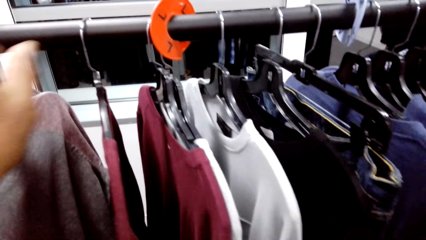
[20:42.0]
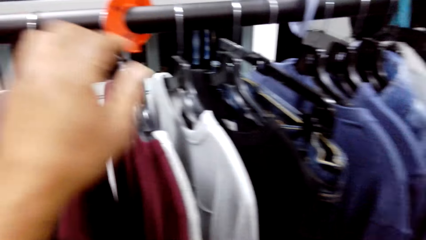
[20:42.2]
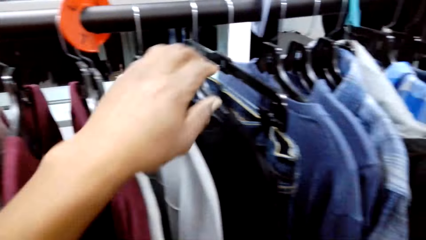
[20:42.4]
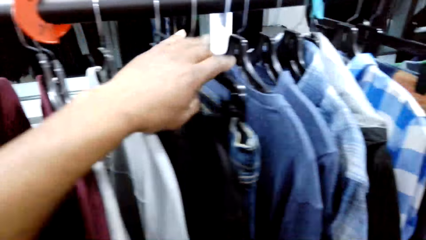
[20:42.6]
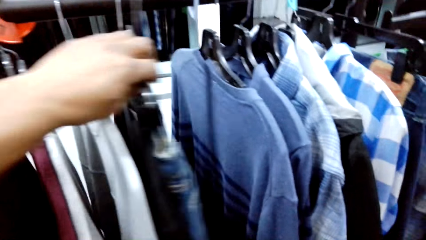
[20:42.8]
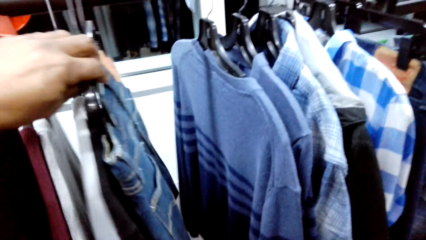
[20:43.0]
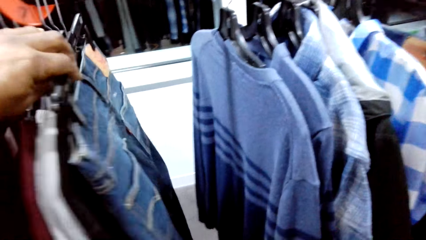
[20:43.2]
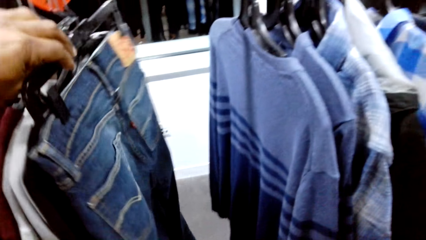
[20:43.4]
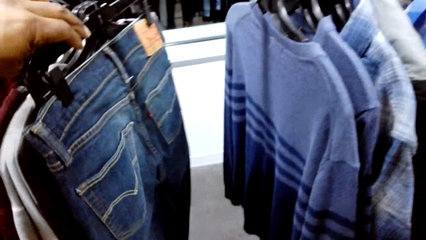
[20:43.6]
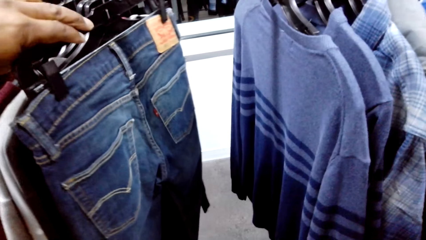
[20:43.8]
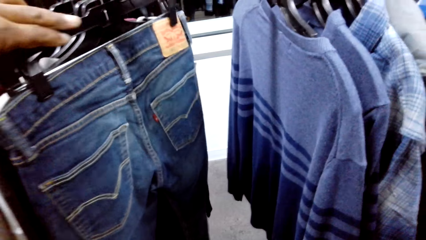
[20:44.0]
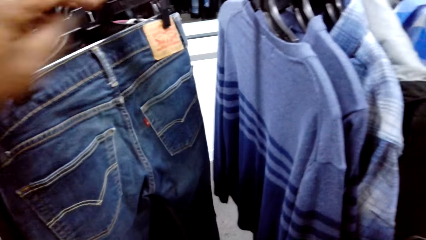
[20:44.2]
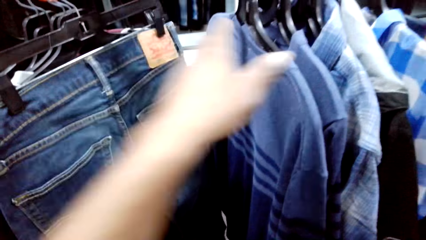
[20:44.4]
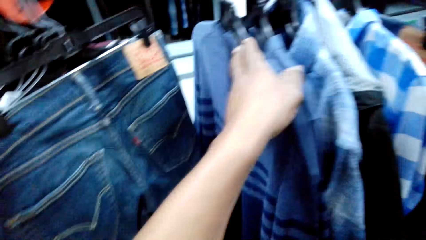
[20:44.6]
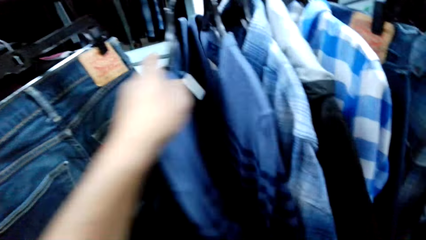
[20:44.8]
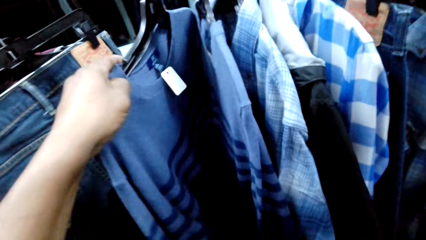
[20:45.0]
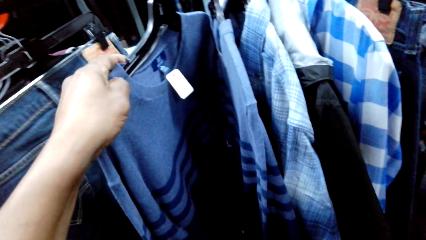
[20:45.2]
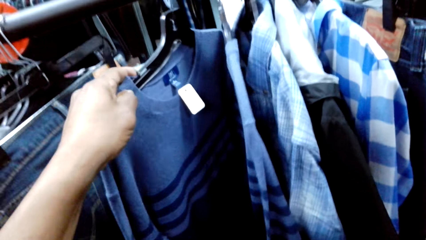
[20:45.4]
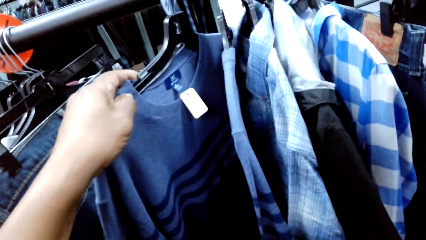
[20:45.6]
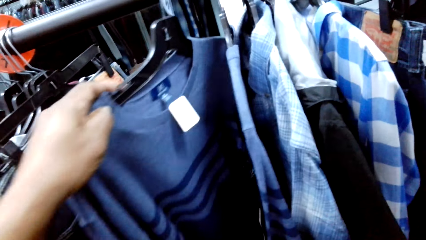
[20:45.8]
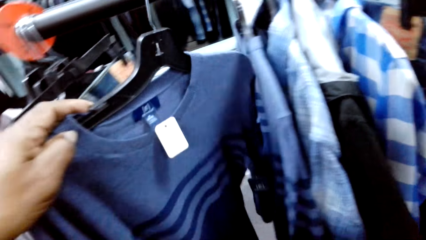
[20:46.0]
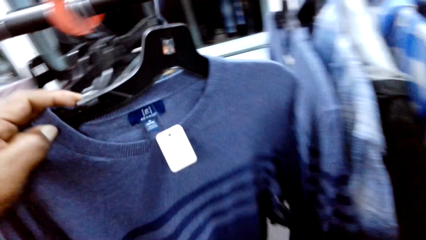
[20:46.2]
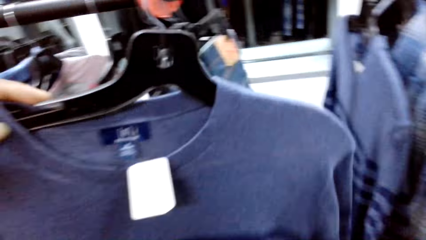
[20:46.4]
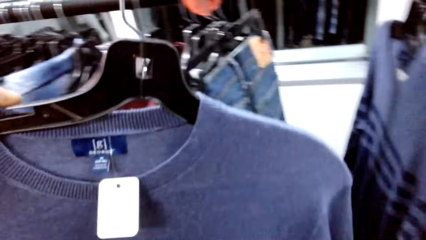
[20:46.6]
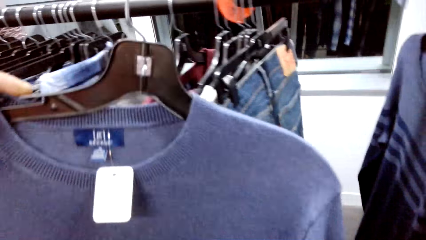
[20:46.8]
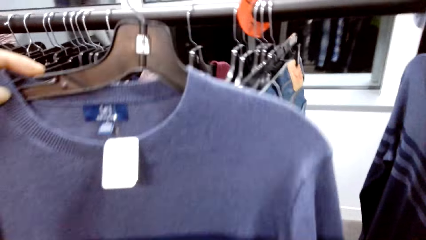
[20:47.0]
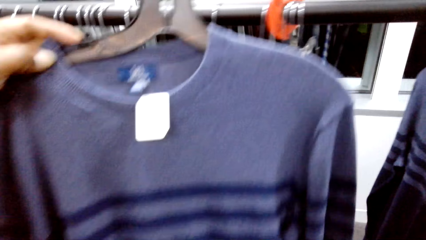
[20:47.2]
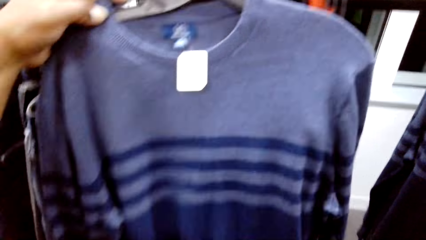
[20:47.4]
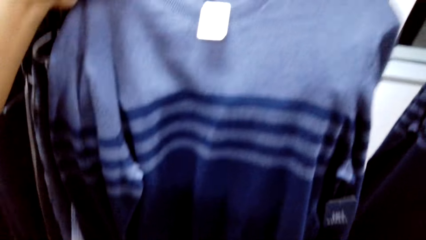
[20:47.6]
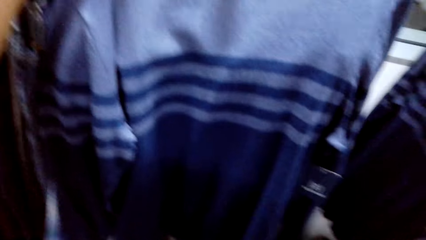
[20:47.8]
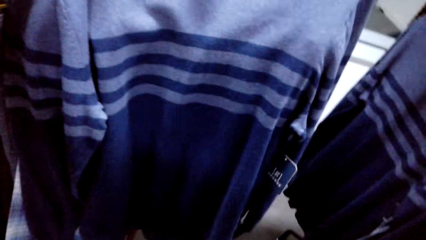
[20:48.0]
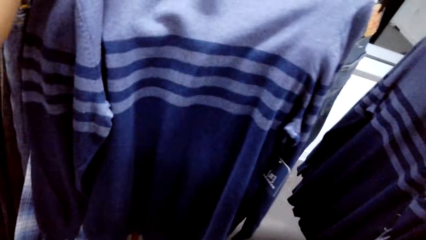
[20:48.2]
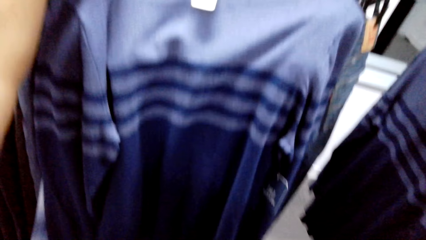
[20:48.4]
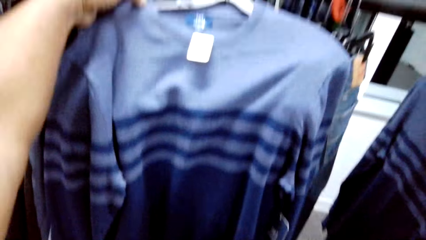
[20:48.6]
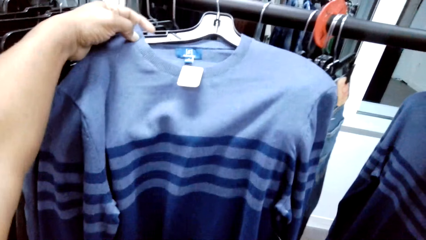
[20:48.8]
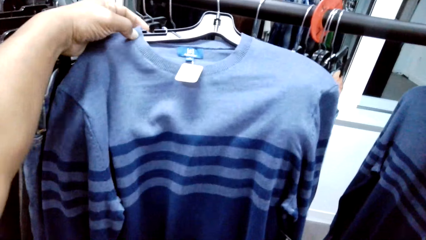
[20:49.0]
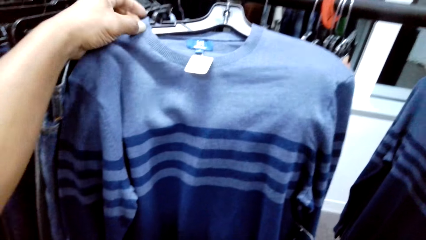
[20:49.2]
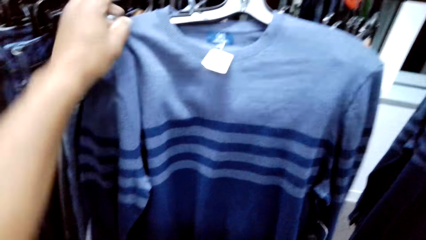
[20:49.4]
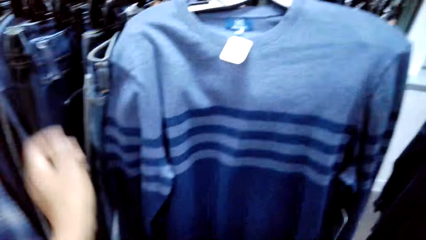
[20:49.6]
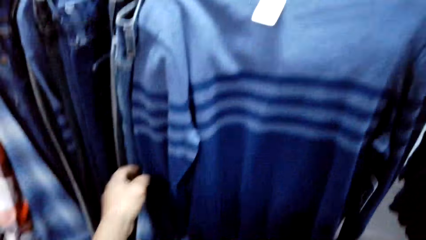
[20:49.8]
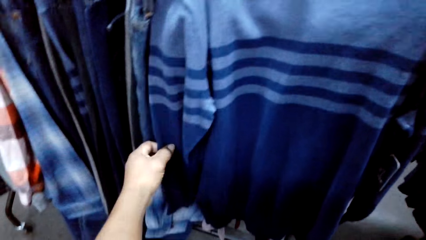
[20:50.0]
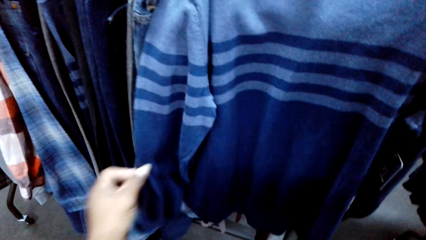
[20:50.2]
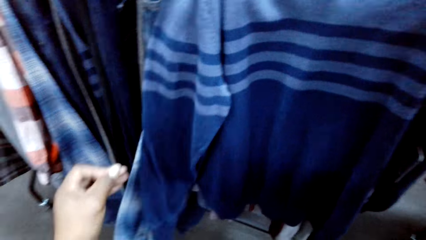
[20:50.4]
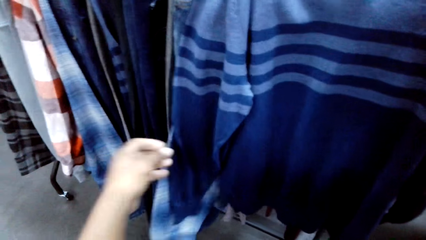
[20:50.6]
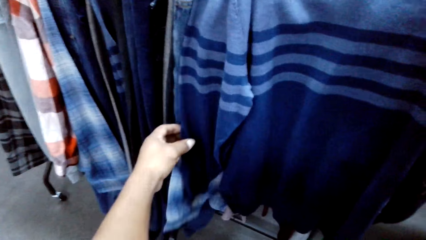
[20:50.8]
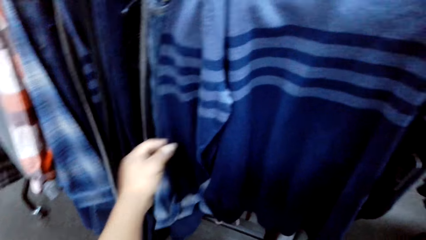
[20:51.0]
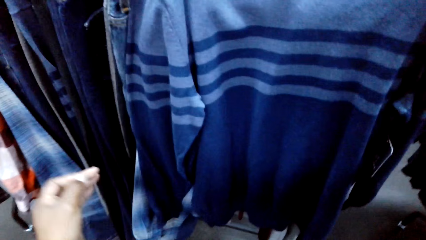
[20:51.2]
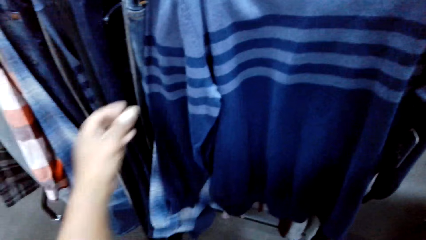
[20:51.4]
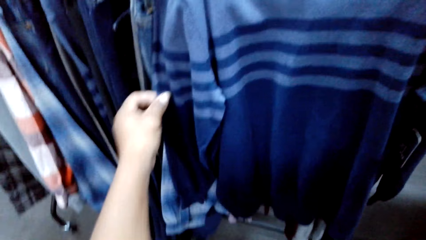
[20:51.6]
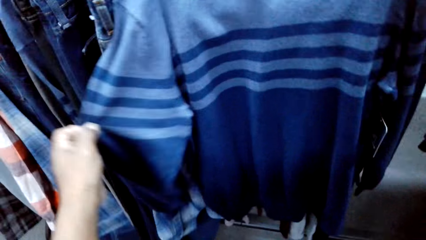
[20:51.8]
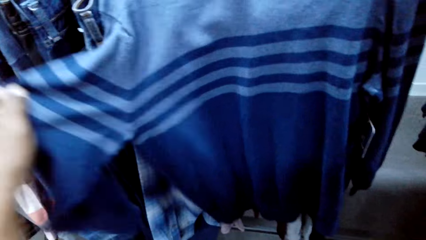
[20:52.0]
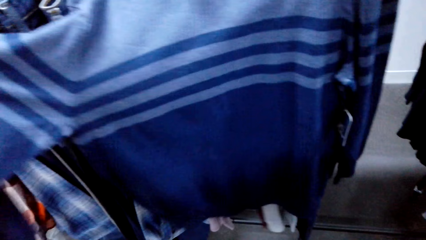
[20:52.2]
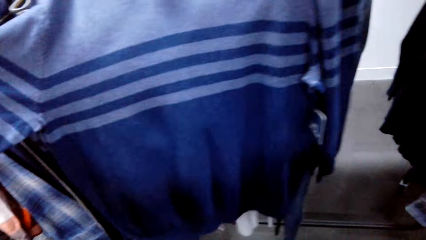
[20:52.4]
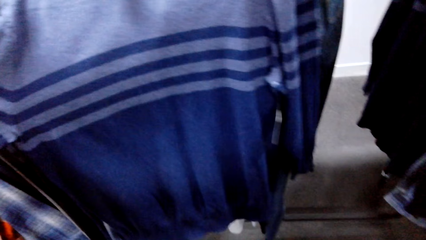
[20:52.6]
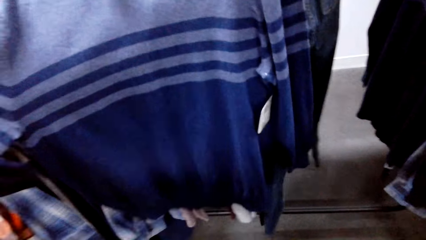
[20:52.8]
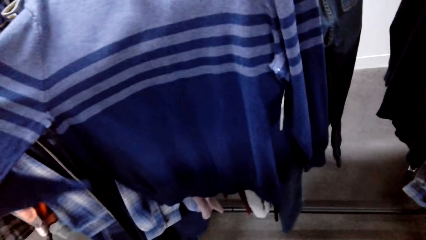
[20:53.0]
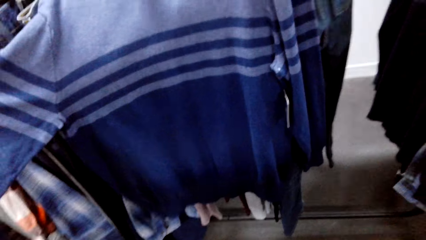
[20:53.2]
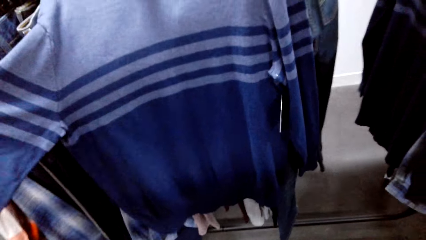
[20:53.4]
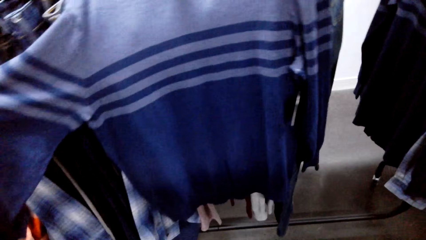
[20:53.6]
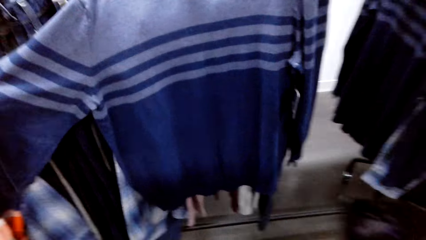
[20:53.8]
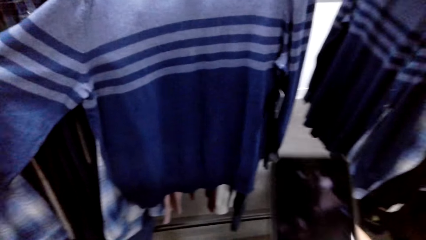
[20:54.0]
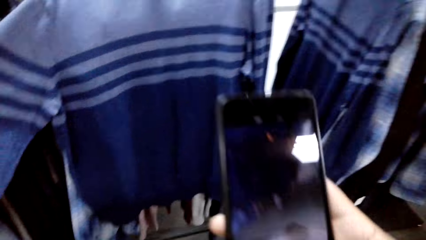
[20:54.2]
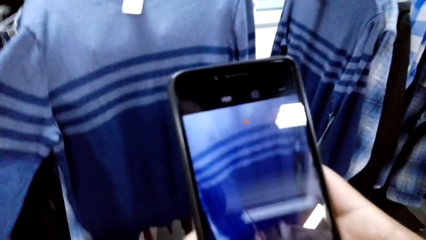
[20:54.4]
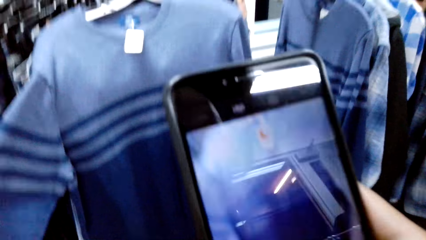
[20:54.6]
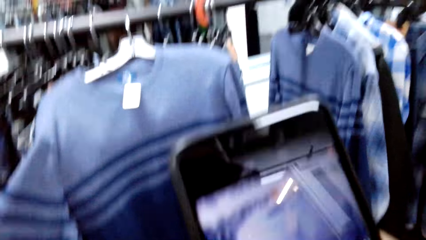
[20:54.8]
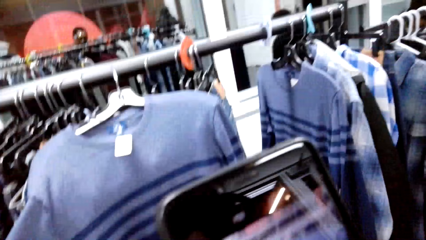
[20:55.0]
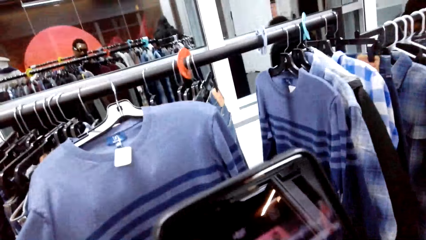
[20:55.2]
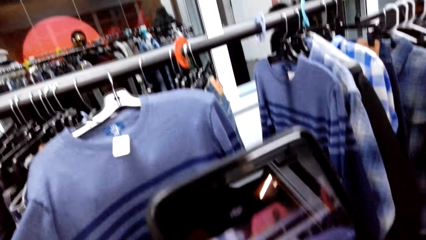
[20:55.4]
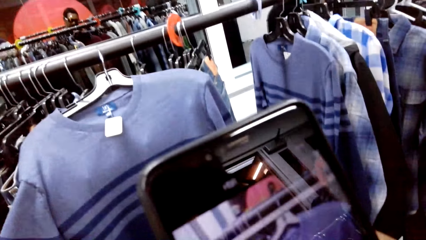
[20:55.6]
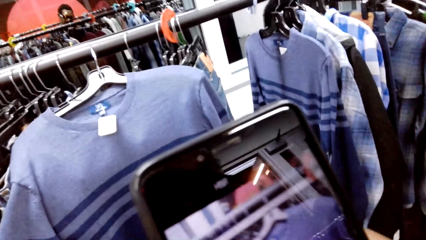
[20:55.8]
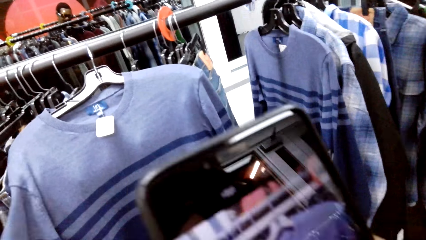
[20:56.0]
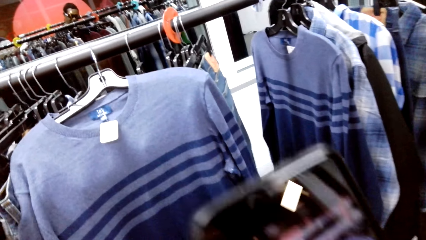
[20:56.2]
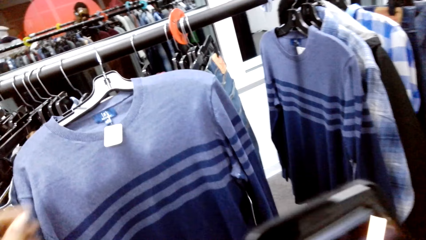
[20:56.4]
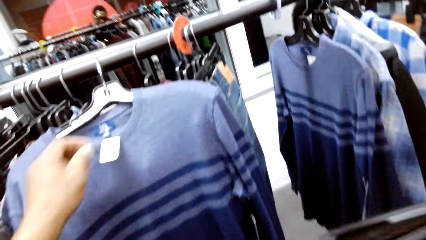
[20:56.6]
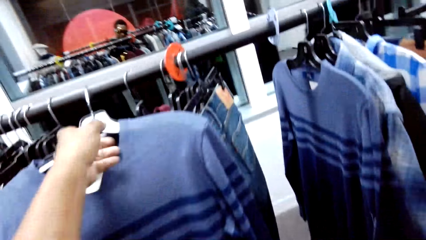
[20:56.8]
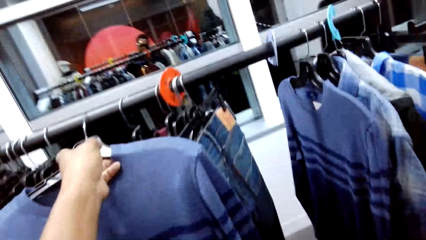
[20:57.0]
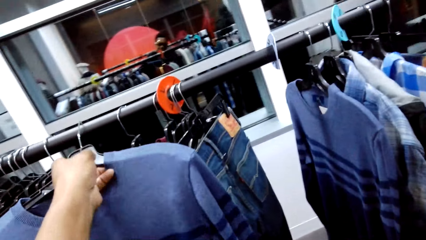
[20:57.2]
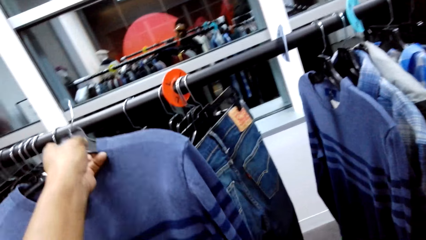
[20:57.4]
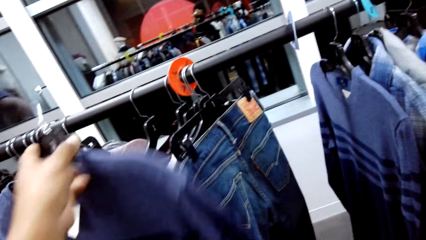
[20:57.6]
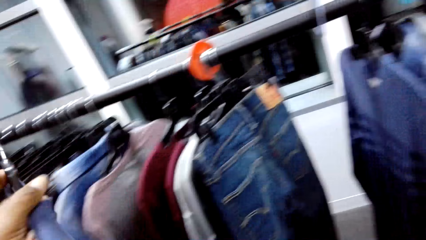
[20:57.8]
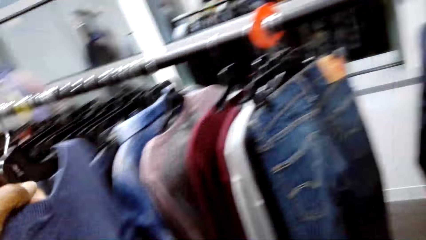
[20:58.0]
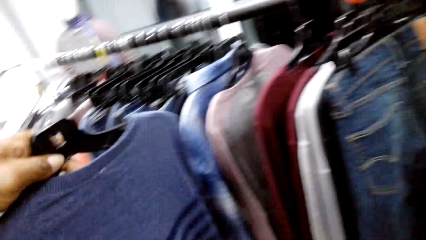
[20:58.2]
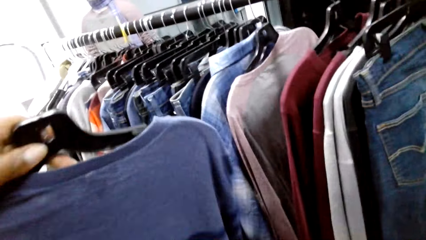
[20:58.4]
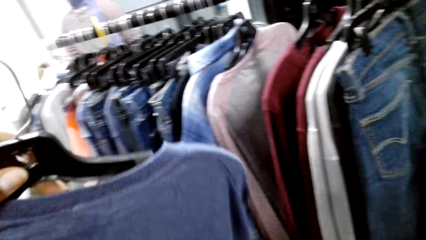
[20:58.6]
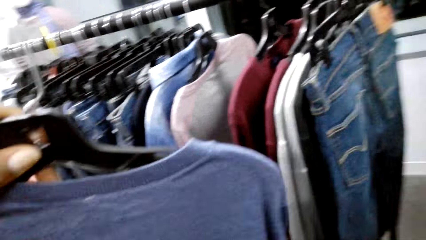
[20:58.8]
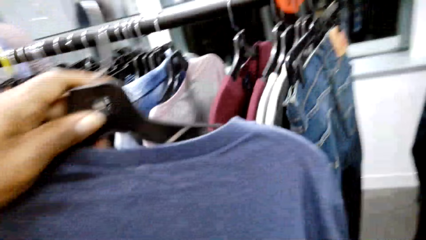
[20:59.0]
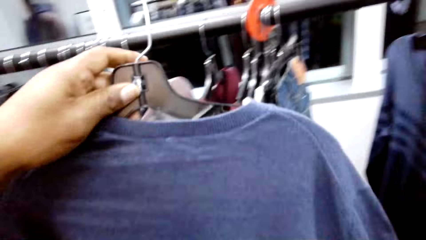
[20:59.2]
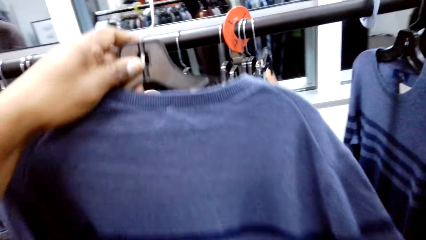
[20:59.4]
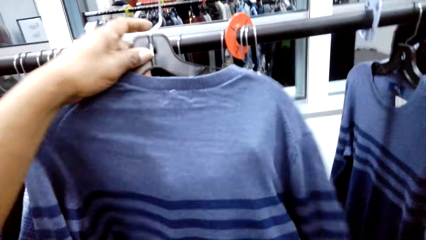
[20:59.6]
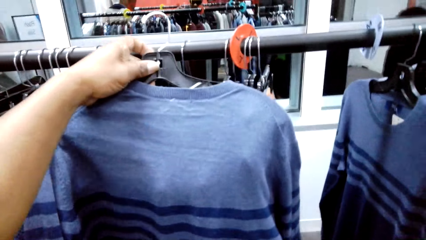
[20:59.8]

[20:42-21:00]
The camera wearer moves the clothes in the hanger. They check the jeans. They remove the sweatshirt from the clothes rack. They check the sweatshirt. They put the sweatshirt on the clothes rack. They check the sweatshirt. They take a photo of the sweatshirt. They remove the sweatshirt from the clothes rack.
